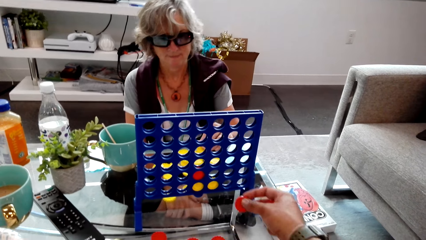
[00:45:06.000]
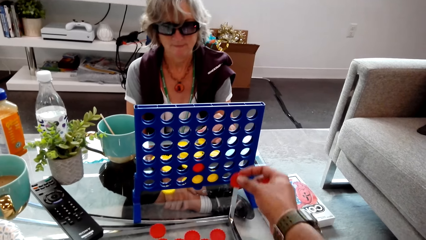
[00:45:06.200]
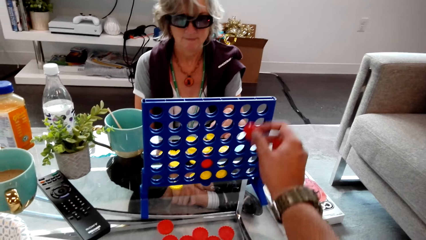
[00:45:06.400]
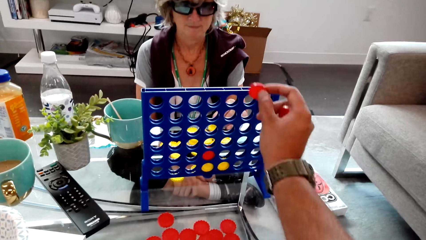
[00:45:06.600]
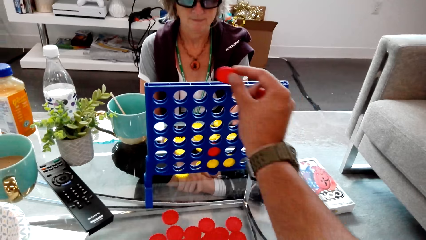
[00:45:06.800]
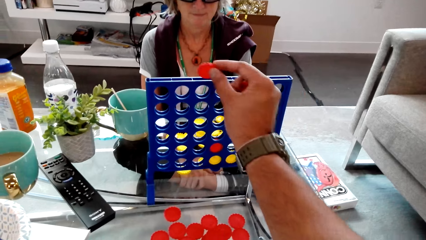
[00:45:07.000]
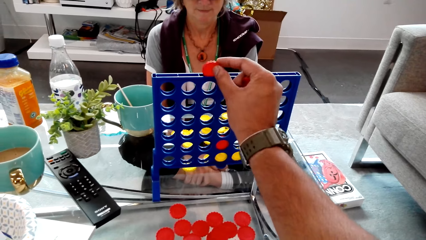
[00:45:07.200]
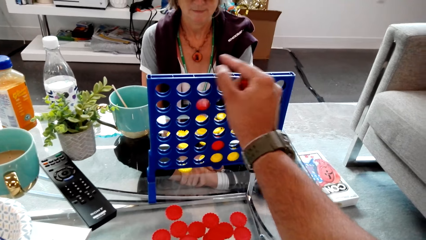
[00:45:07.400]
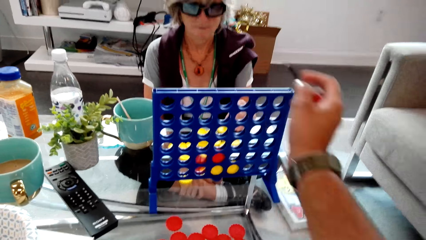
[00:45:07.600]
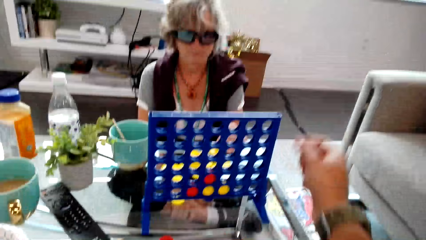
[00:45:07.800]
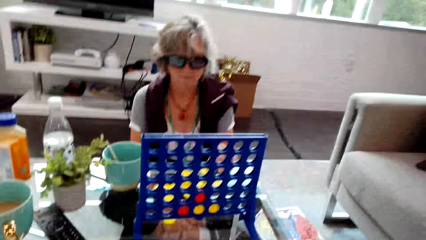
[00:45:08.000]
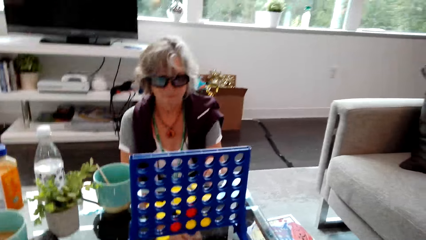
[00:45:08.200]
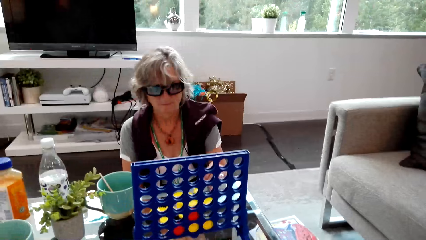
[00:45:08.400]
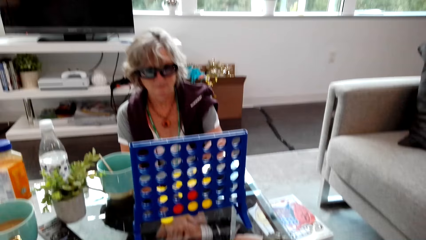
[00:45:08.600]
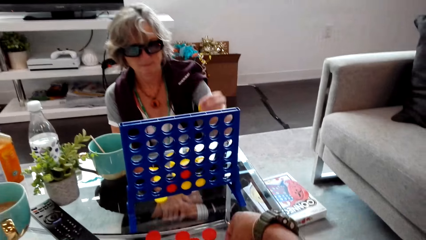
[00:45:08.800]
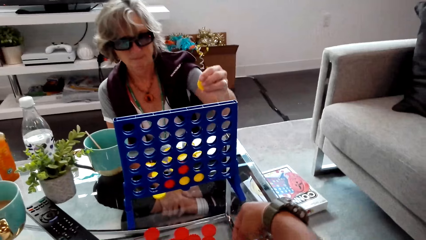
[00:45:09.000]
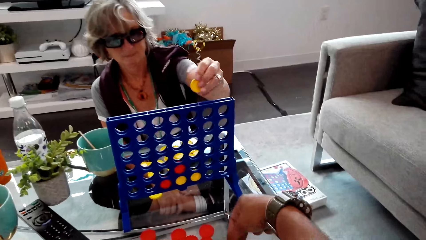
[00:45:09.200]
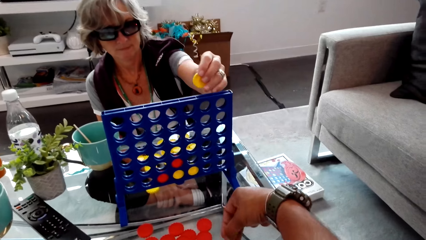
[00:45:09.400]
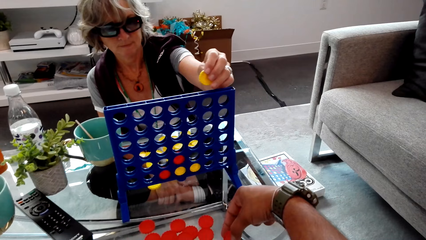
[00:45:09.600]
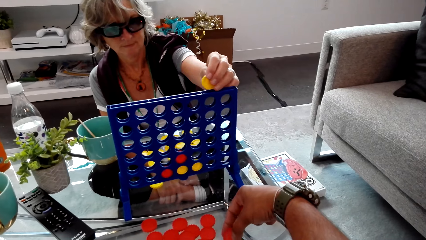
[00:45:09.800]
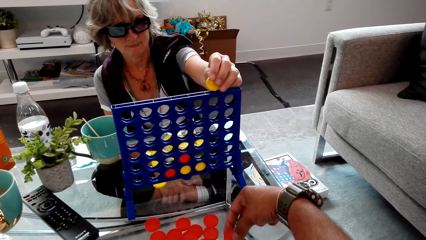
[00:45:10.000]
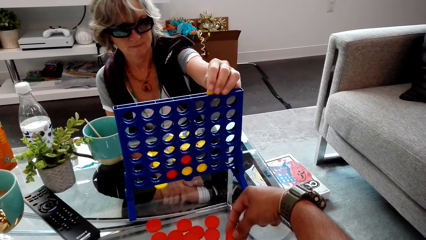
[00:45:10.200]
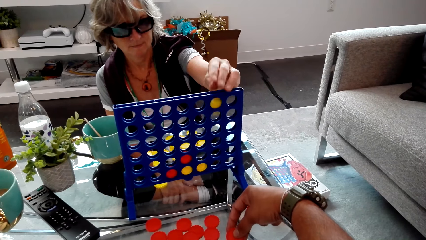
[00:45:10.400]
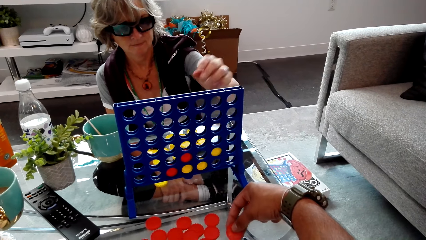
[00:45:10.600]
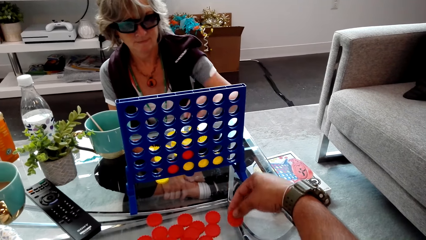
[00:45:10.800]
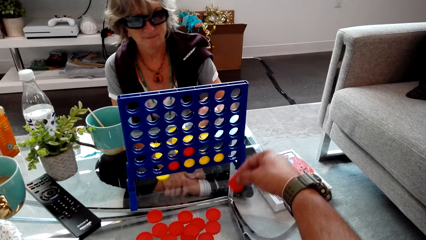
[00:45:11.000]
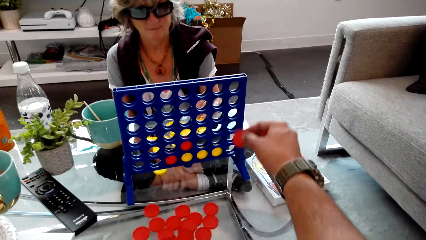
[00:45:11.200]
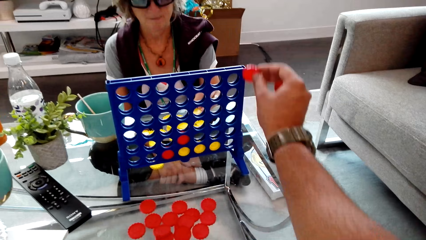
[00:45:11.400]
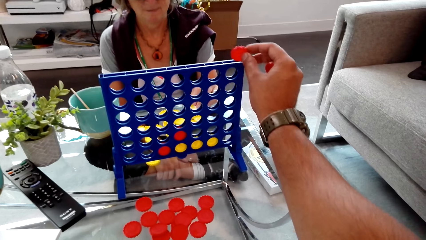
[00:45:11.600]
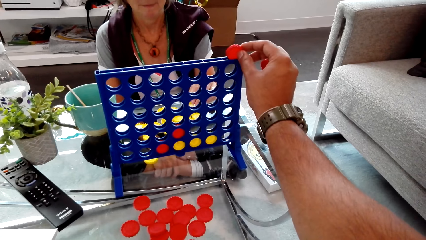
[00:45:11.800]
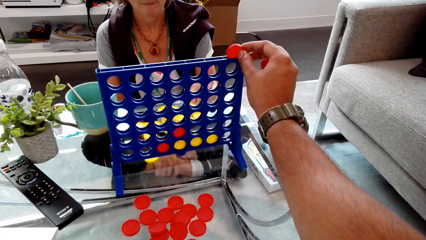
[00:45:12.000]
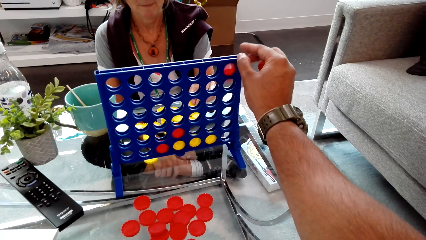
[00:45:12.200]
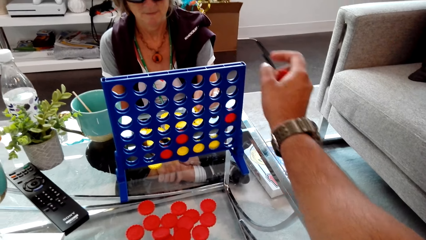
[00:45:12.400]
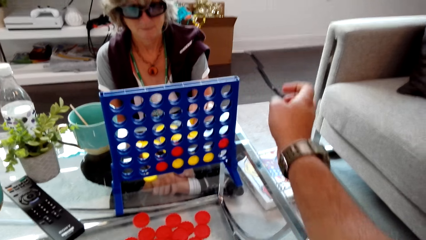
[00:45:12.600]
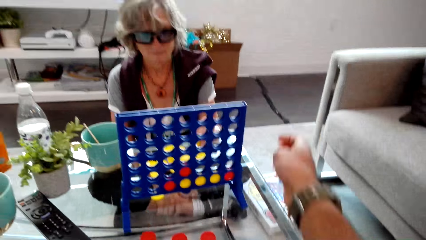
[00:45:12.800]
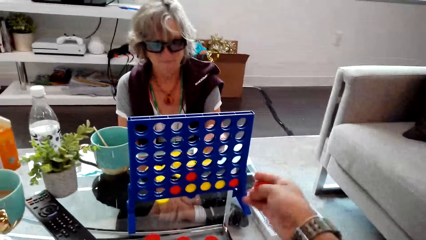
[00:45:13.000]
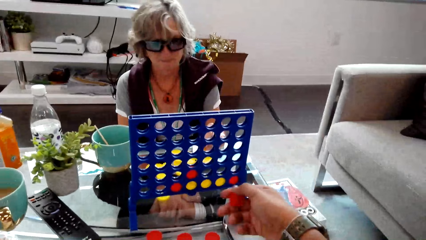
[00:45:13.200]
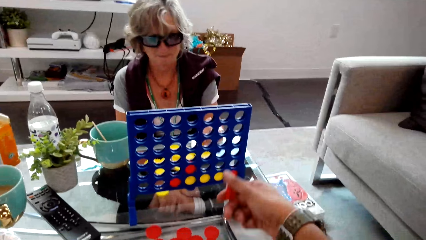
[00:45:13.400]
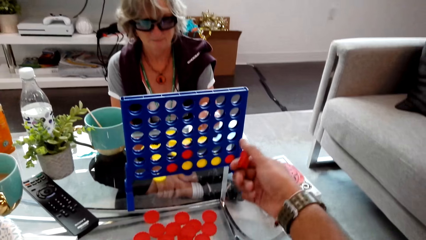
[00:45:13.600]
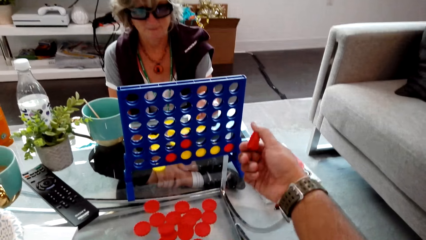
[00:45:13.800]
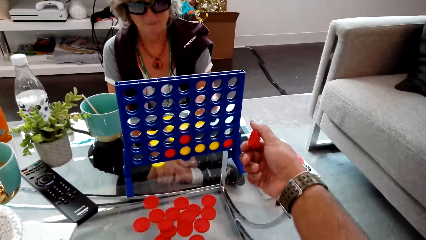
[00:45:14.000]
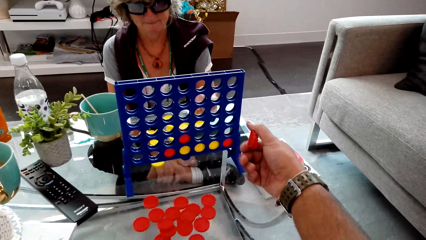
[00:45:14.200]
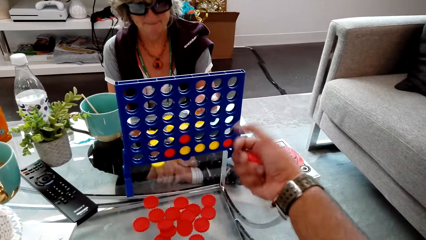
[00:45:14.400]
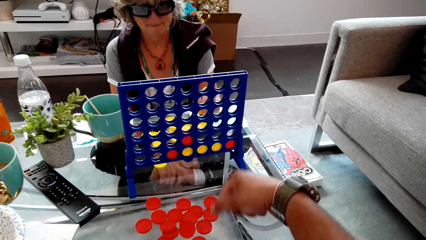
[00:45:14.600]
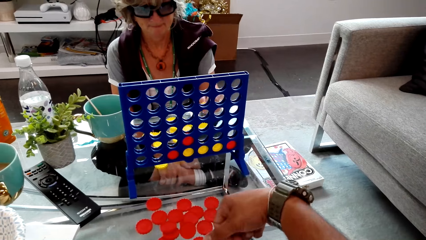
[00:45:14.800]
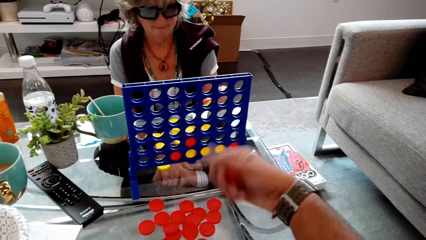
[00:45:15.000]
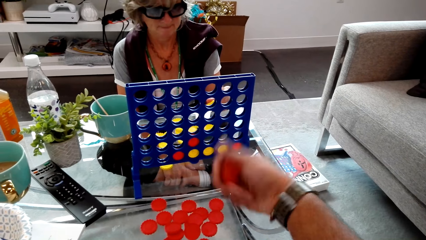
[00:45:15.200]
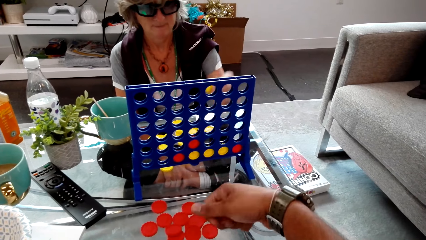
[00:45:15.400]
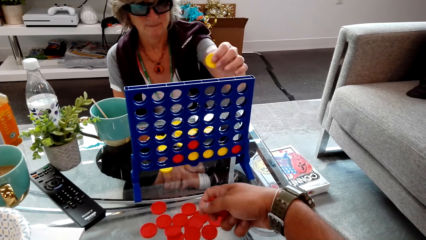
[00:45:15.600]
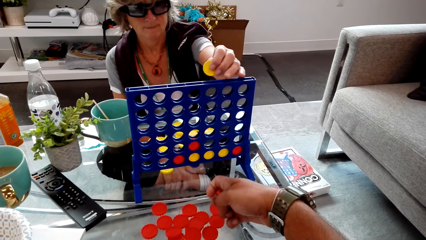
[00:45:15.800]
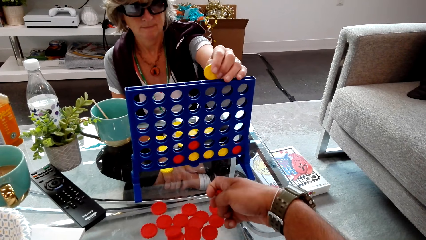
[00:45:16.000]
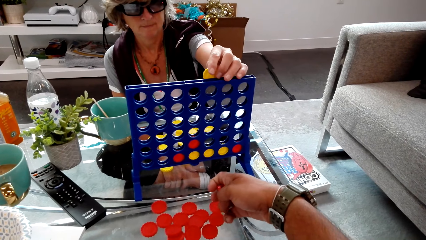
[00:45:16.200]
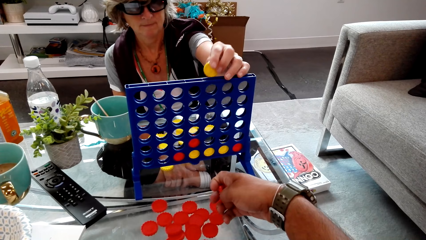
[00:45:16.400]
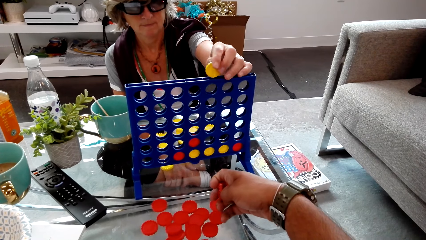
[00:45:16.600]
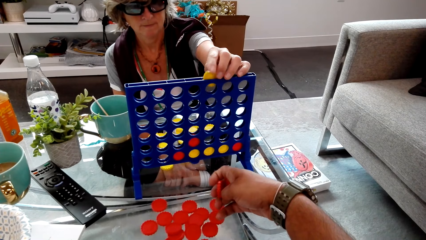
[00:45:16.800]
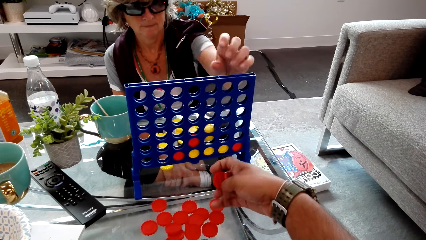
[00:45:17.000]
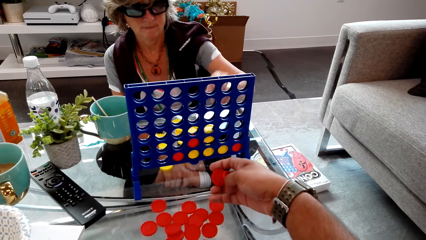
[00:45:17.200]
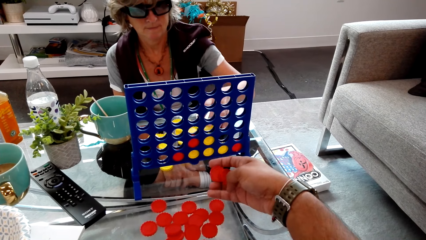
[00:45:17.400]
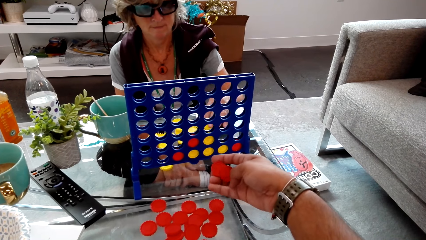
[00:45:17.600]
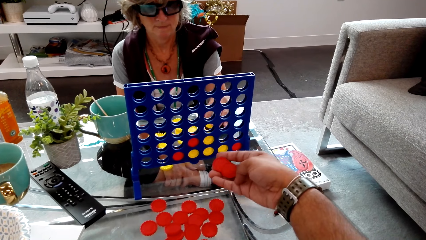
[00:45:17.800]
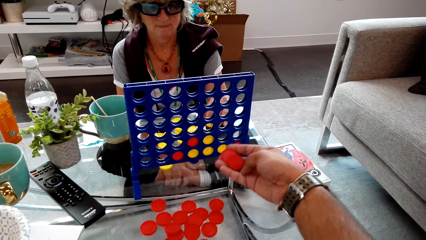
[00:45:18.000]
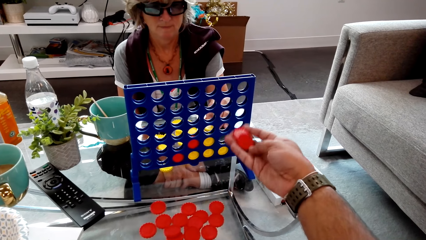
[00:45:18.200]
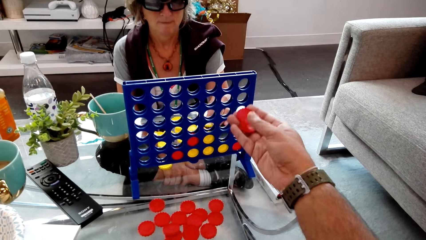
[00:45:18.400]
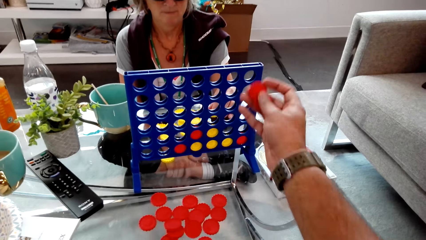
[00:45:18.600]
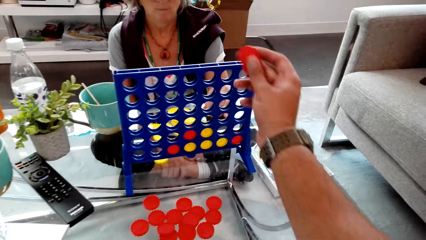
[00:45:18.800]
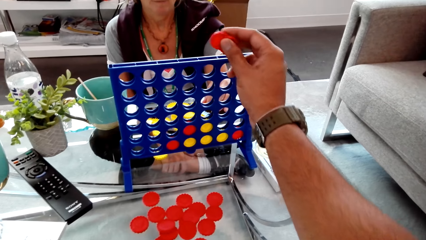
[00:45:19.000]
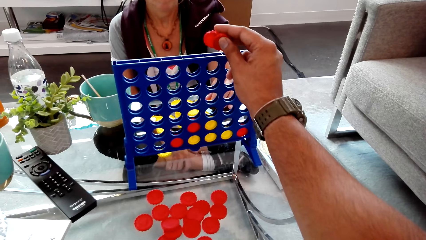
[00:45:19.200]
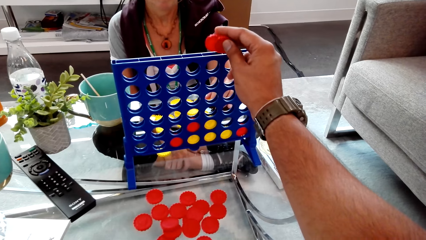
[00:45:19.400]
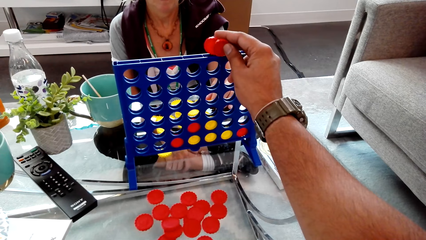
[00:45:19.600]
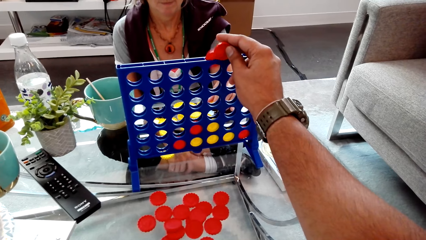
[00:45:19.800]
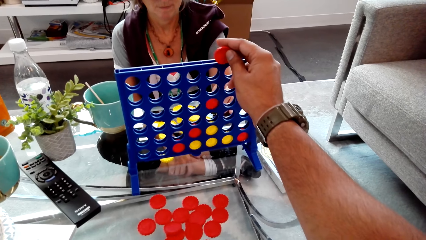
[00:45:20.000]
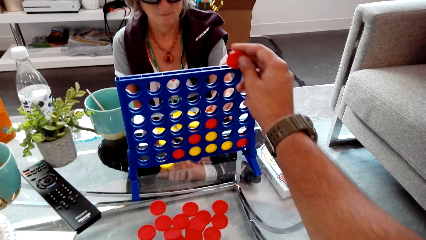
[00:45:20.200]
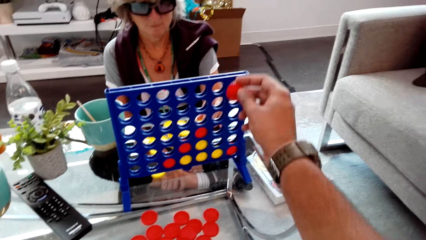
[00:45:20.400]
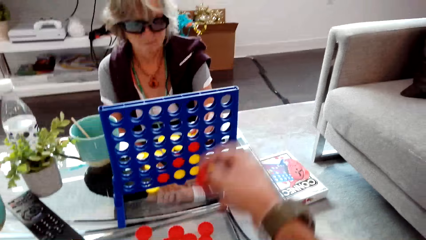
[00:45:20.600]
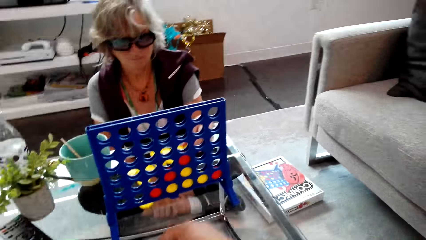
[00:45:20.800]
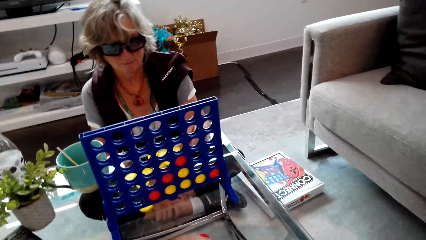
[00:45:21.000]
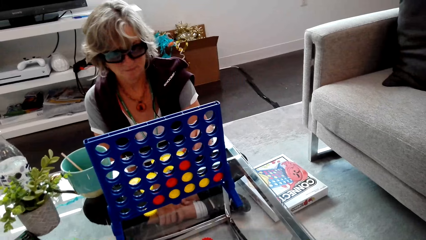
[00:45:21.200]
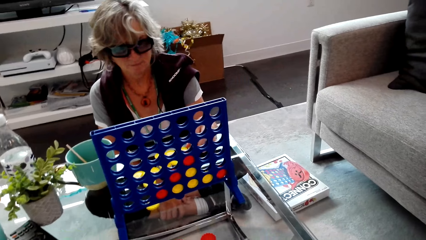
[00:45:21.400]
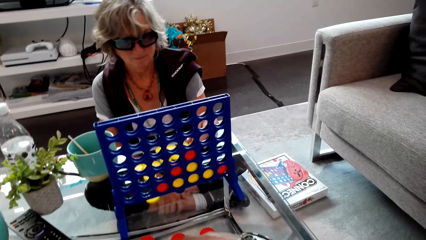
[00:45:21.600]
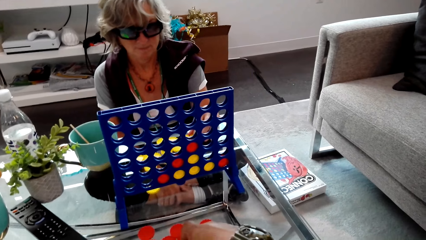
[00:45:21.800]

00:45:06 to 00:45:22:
The camera wearer puts the chip or disc in the connect four. The lady puts the chip in the connect four. The camera wearer picks up the disc with the right hand, puts the chip in the connect four, and picks up the discs with the right hand. The lady plays the connect four game. The camera wearer plays the connect four game. They look around.
